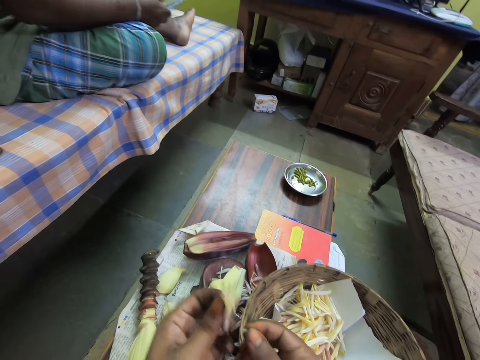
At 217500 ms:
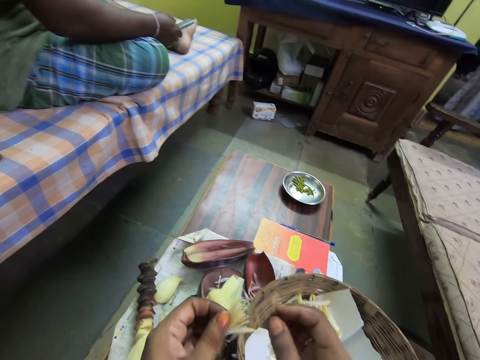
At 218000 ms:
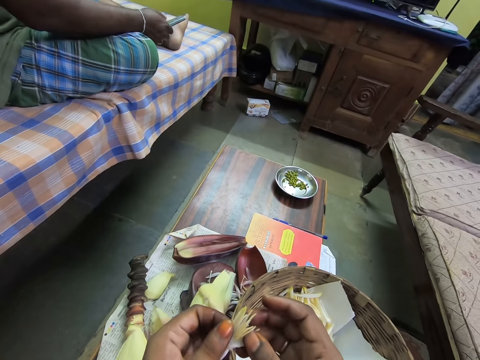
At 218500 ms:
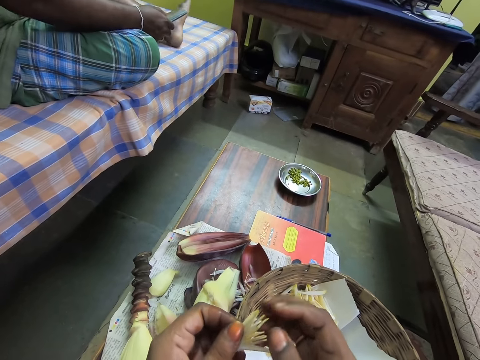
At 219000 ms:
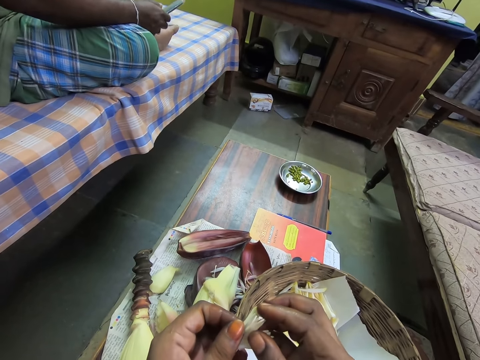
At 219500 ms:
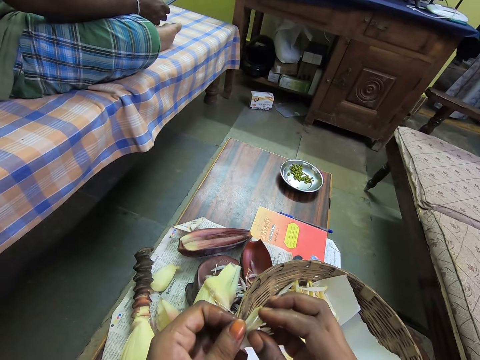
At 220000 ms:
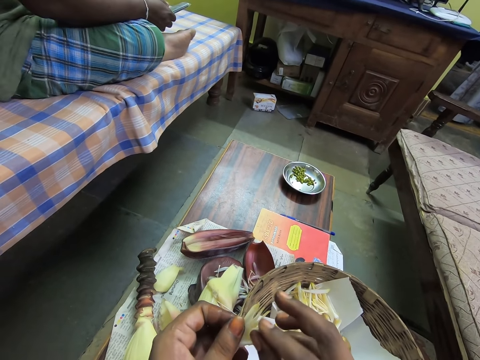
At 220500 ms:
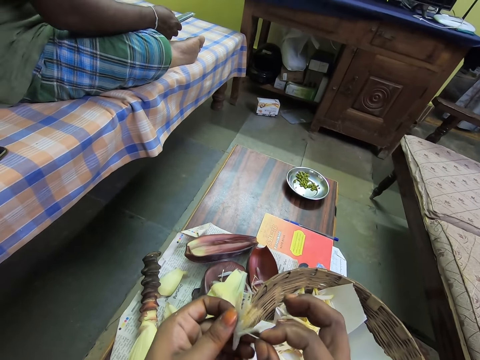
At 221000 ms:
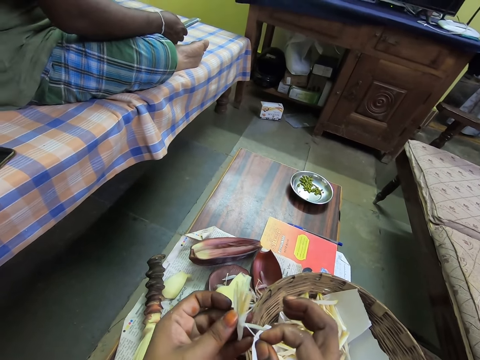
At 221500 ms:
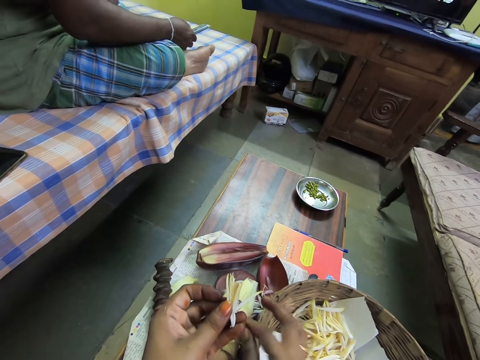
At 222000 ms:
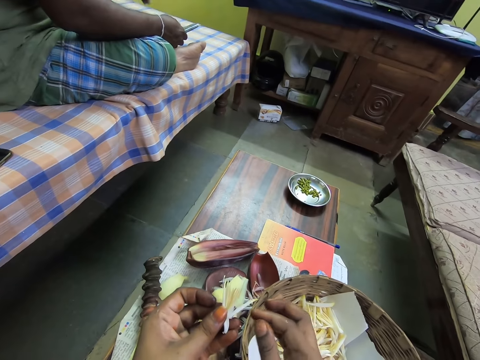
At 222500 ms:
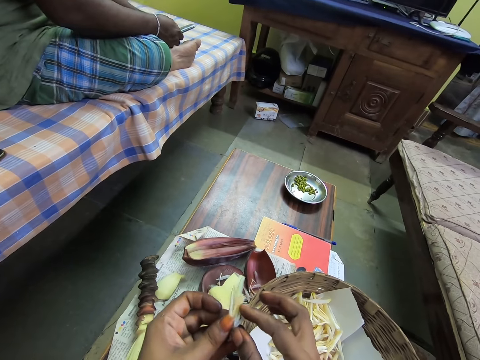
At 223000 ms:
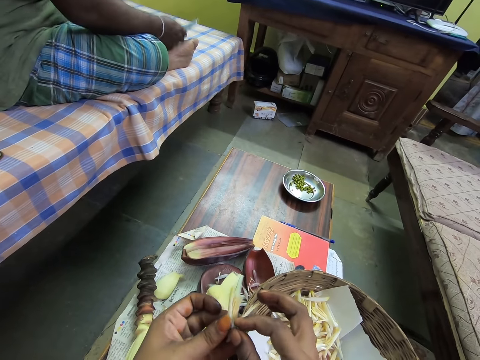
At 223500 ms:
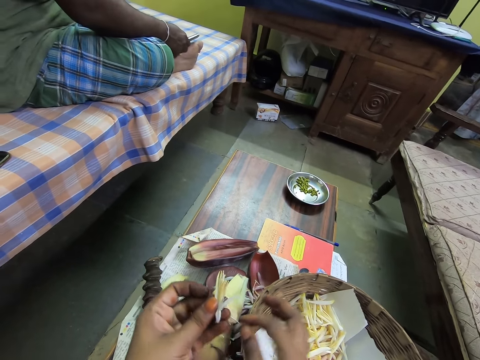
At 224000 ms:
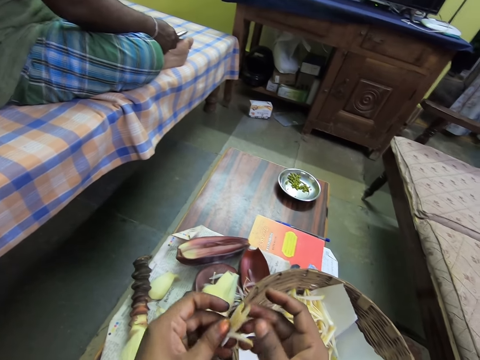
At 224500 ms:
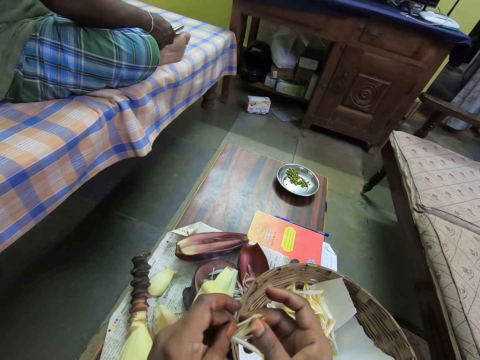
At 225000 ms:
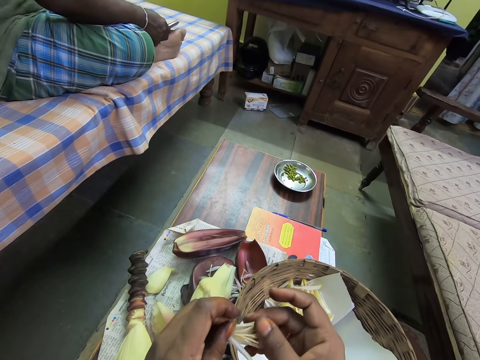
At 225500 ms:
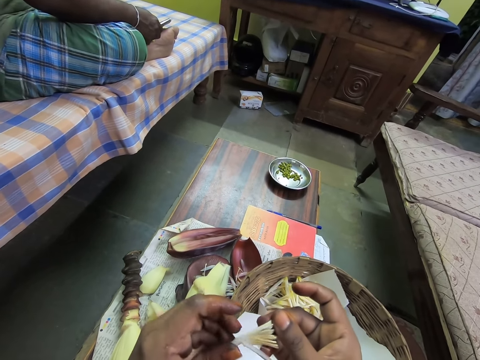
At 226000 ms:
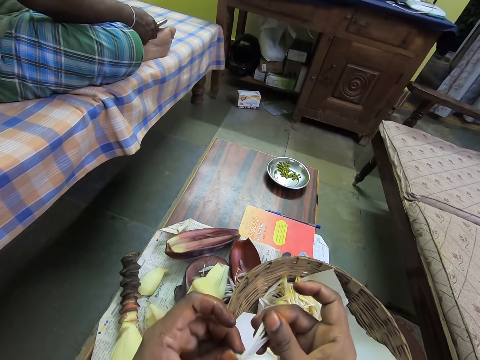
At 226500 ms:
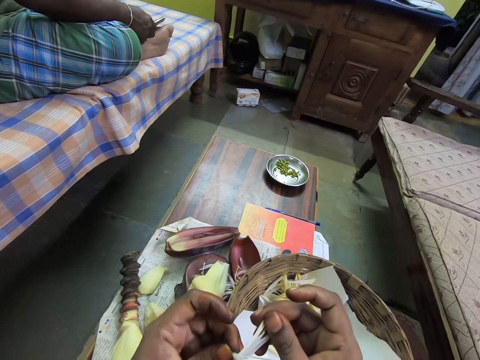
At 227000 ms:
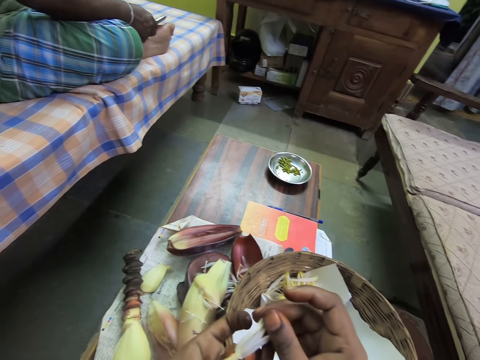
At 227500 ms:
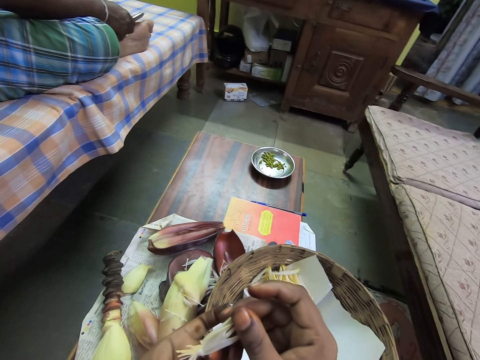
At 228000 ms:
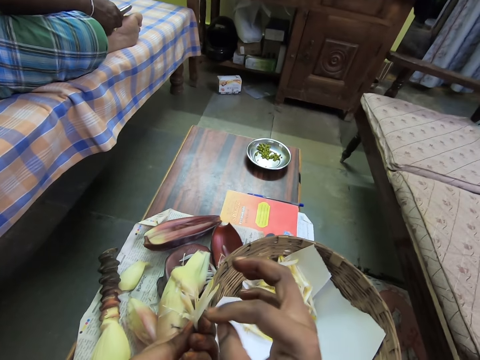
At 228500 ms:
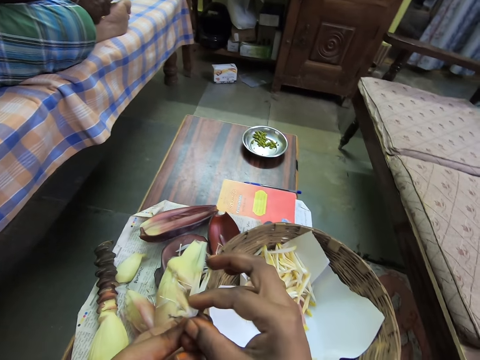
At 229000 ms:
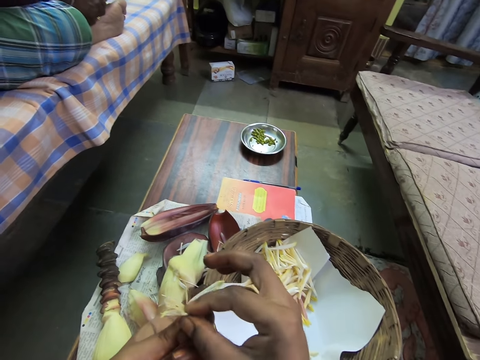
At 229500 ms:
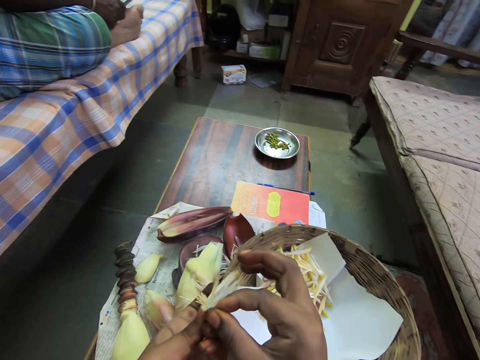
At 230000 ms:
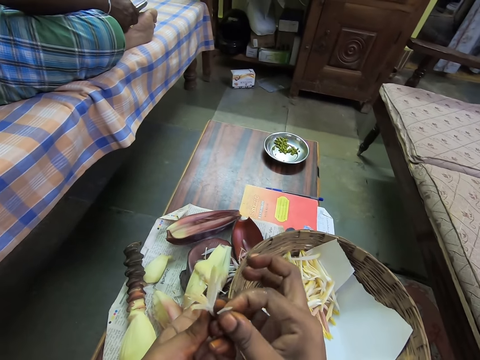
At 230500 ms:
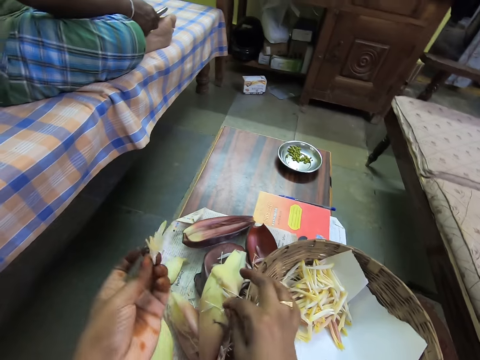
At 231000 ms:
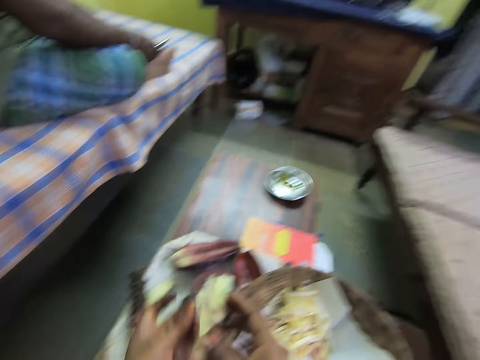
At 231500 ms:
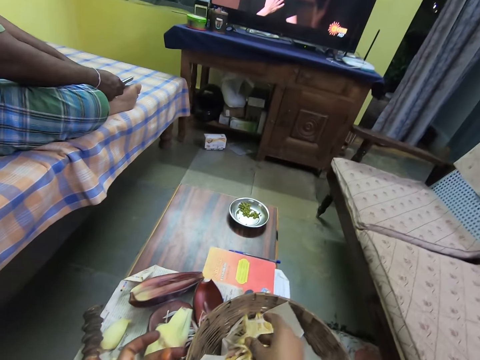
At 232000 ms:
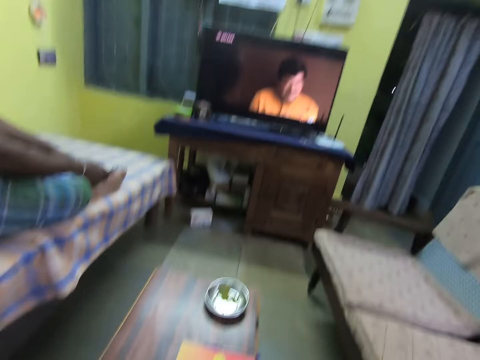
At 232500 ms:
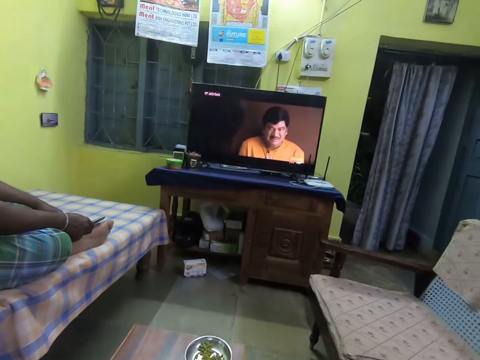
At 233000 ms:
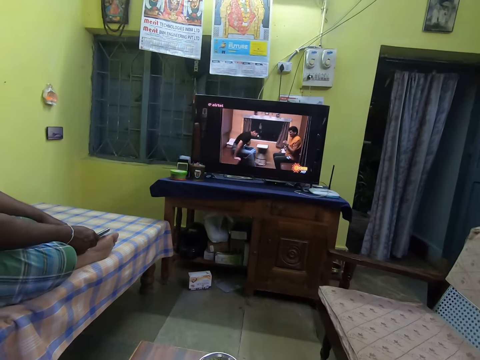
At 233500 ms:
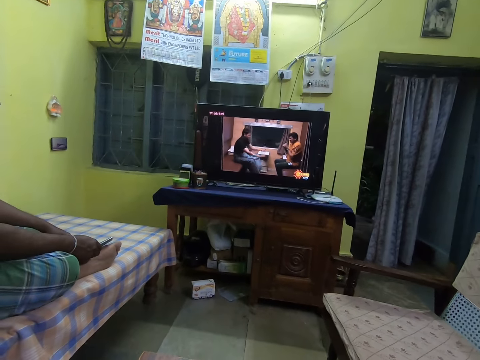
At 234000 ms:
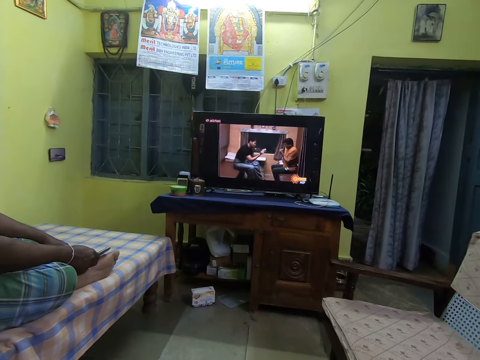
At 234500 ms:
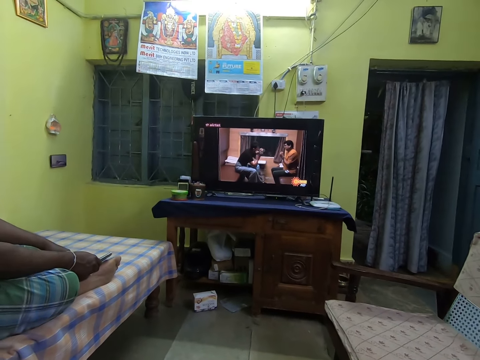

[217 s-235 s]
The camera wearer removes a pistil from the floret in her left hand with her right hand. She cuts a flower, drops the flower, drops the pistil of the floret on the table with her right hand. She holds the floret of the banana flower with both hands. She picks a pistil. She removes a pistil in the flower. She drops the pistil. She cuts the flower, drops the flower, touches the flower. She stares at the flower. She removes a pistil from the floret in her left hand with her right hand. She drops the pistil of the floret on the table with her right hand. She moves the floret of the banana flower from her left hand to her right hand. She drops the floret of the banana flower in the basket with her right hand. She watches a movie via the television.

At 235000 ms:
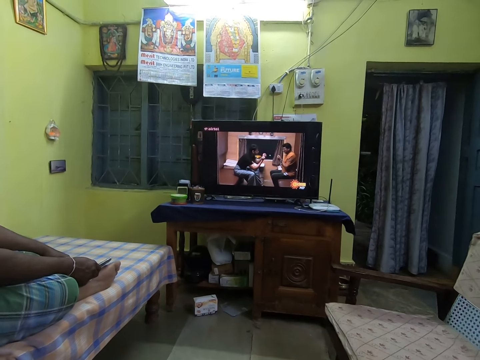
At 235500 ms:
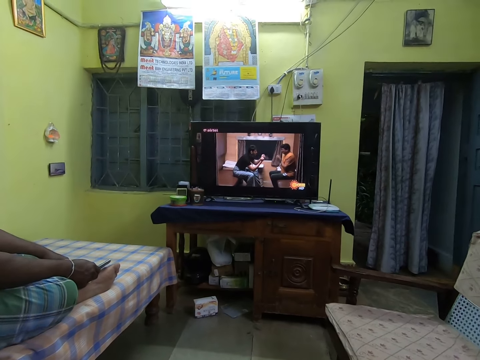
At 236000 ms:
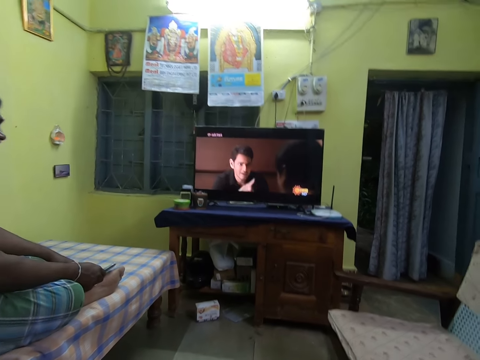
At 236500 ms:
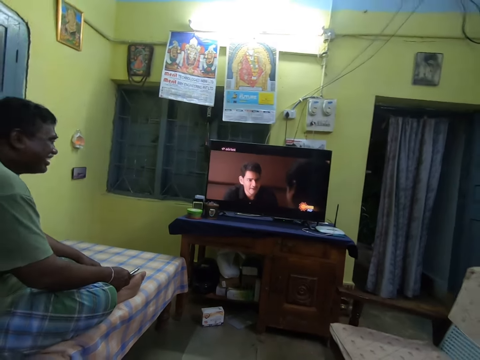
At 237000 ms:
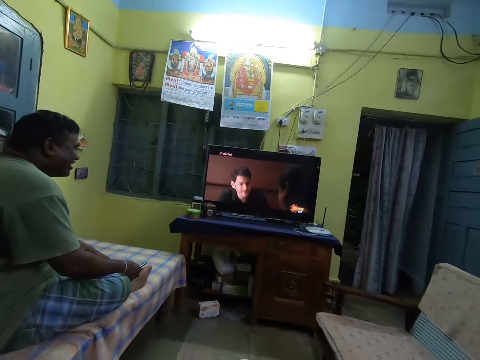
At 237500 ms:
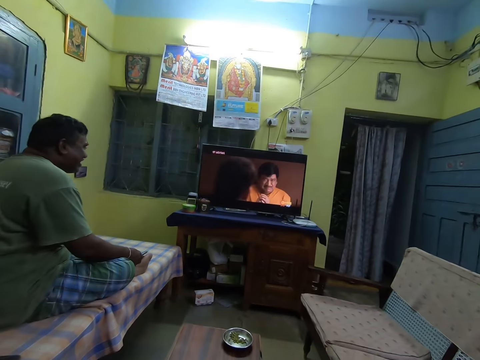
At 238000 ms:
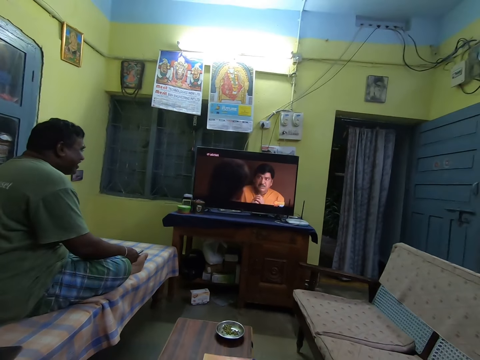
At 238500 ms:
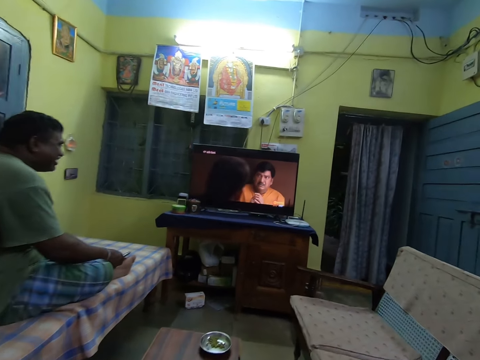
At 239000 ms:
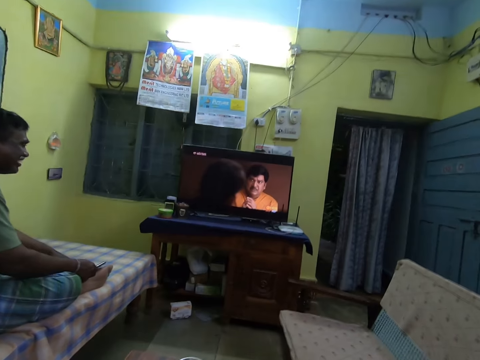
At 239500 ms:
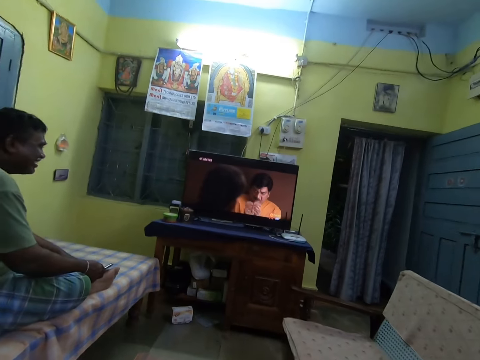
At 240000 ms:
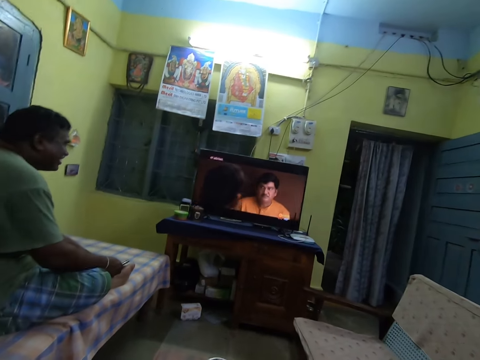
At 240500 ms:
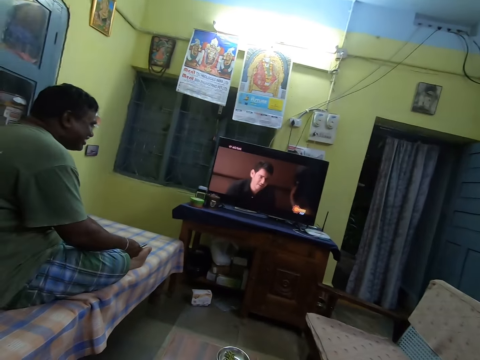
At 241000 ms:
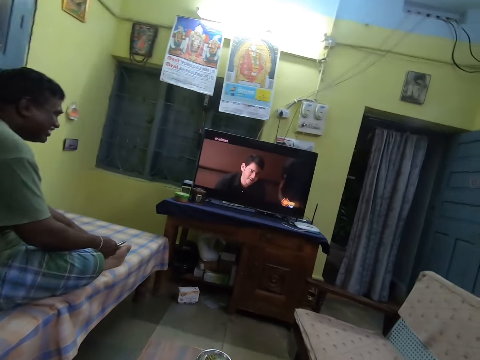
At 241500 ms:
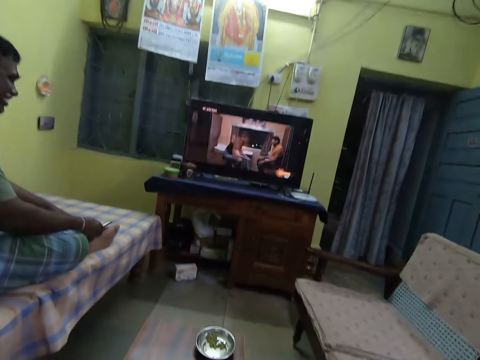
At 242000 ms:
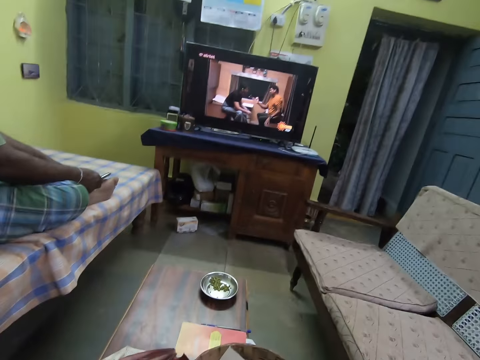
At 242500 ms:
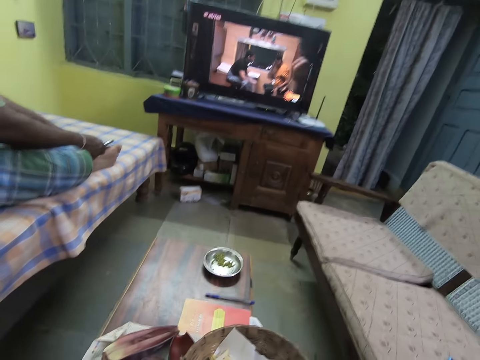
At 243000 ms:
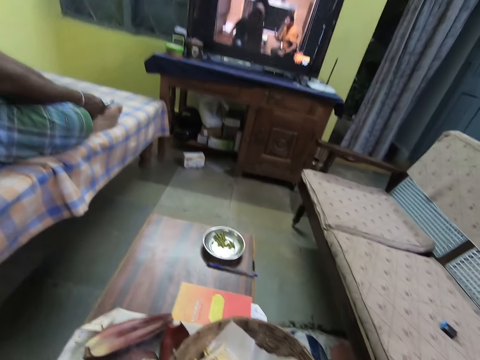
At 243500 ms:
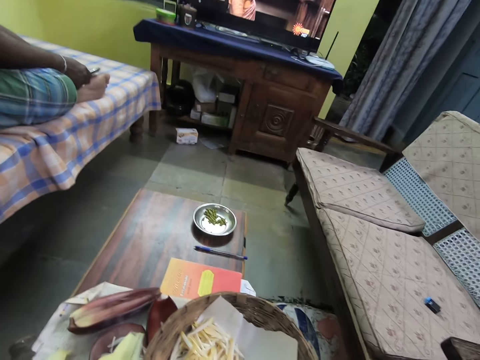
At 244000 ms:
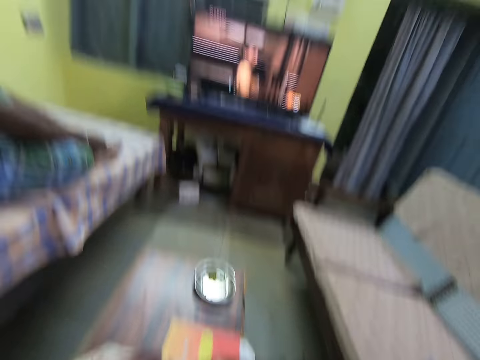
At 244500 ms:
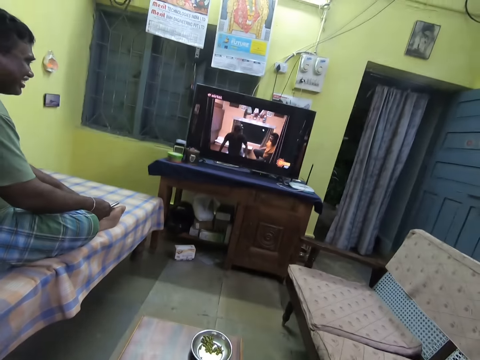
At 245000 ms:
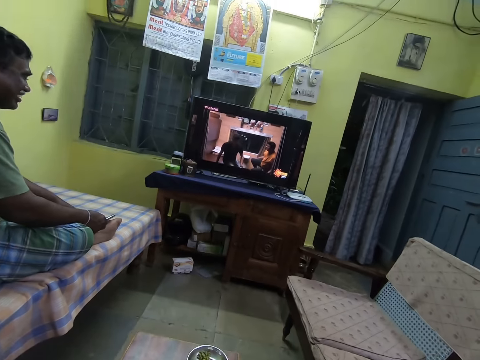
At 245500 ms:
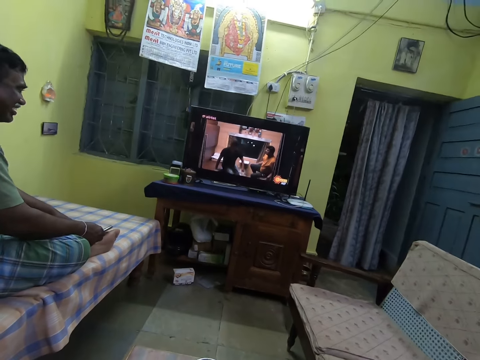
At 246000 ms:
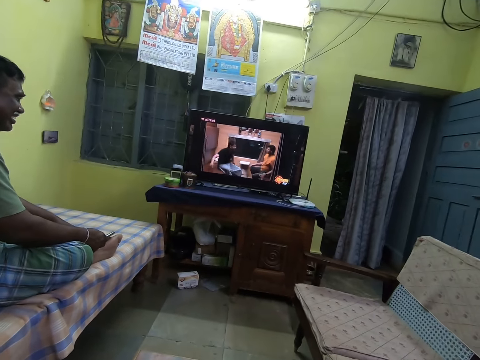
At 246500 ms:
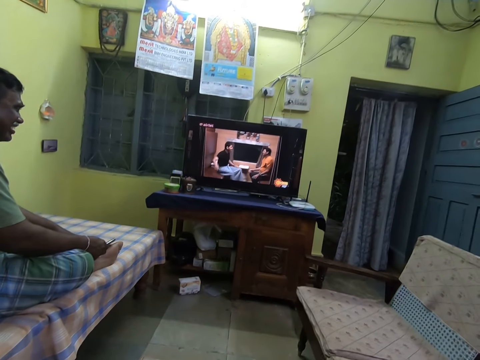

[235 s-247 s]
The camera wearer moves the table with both hands. They watch a movie via the television.
